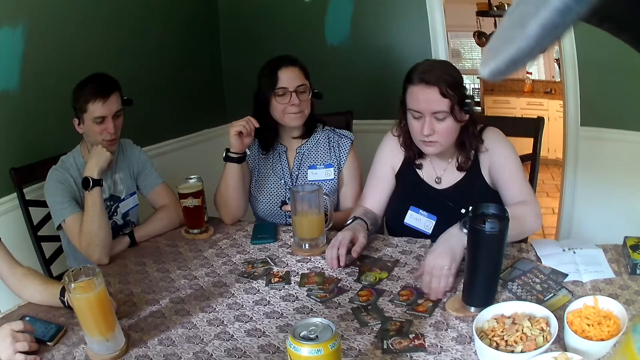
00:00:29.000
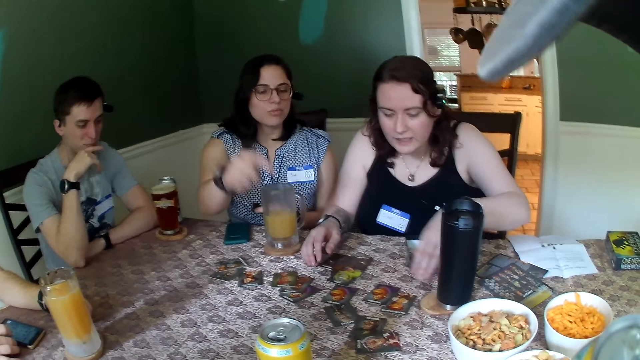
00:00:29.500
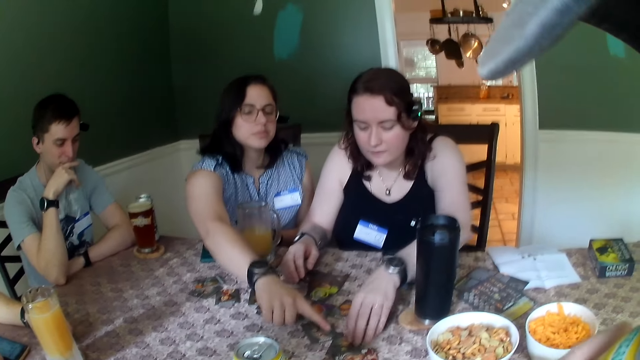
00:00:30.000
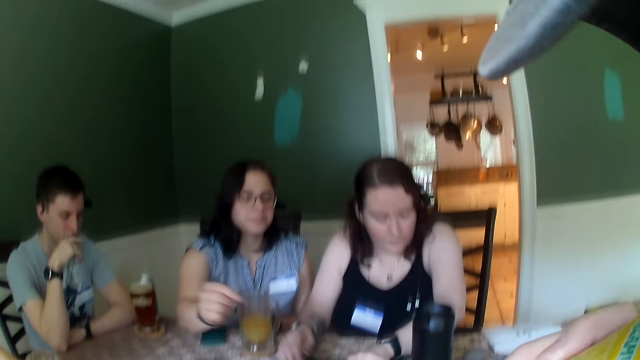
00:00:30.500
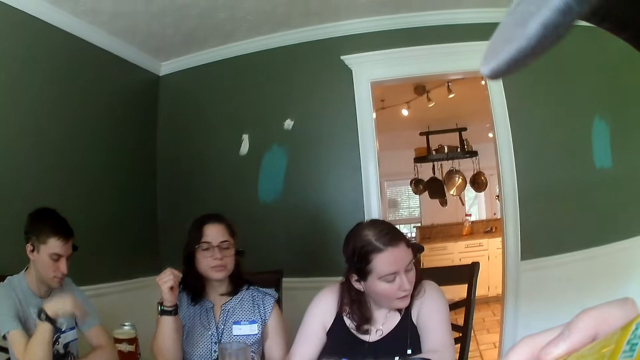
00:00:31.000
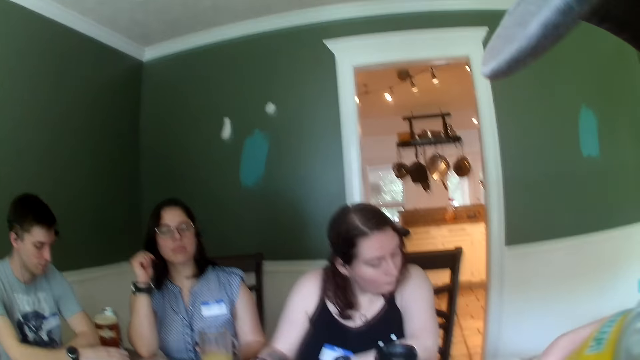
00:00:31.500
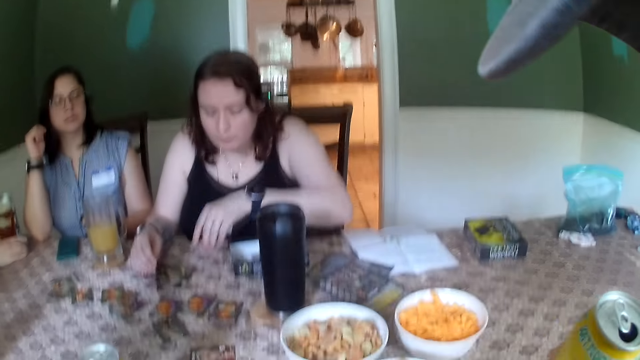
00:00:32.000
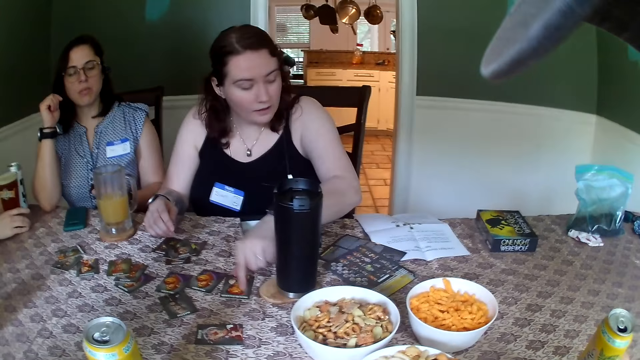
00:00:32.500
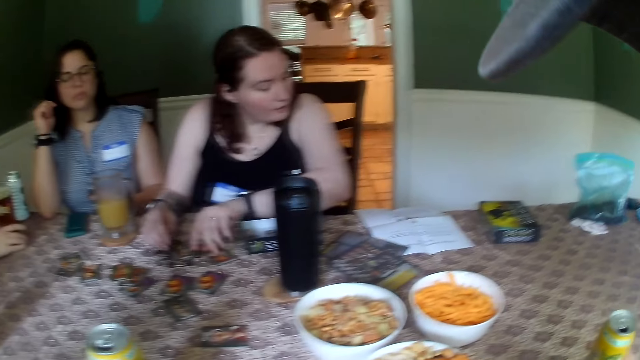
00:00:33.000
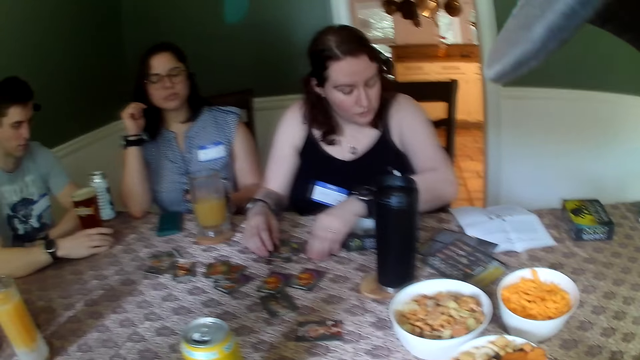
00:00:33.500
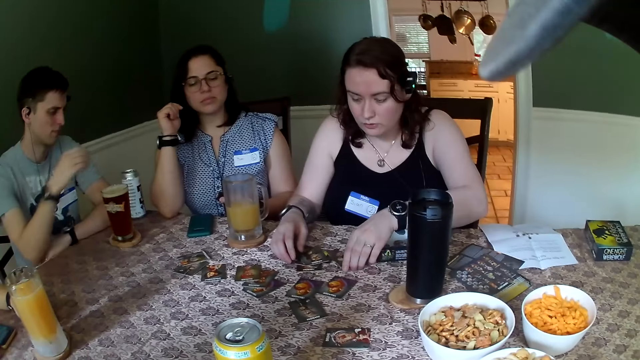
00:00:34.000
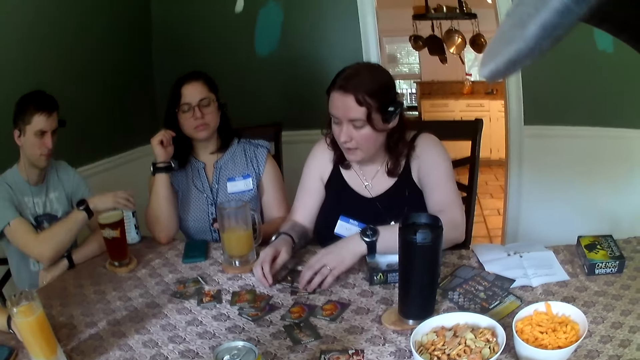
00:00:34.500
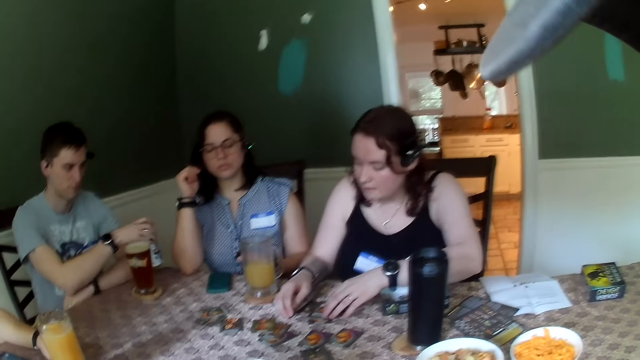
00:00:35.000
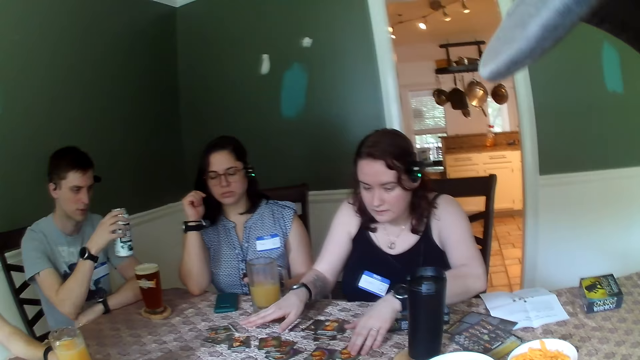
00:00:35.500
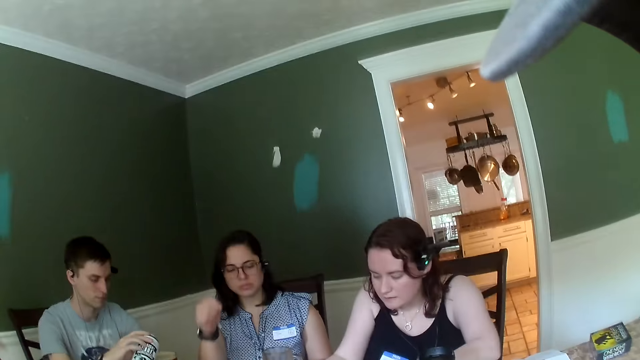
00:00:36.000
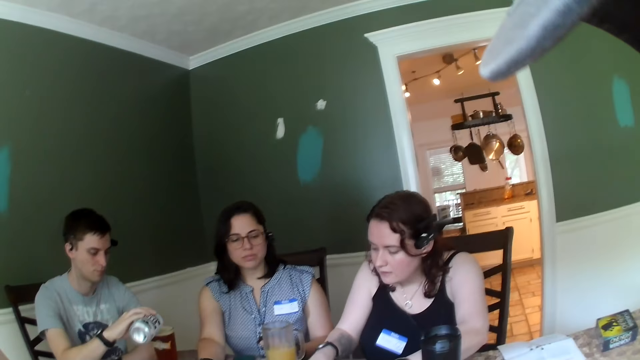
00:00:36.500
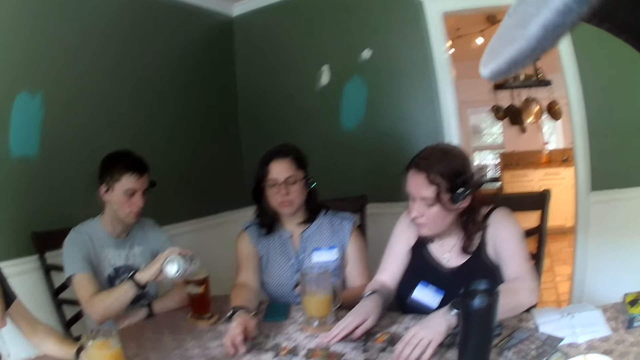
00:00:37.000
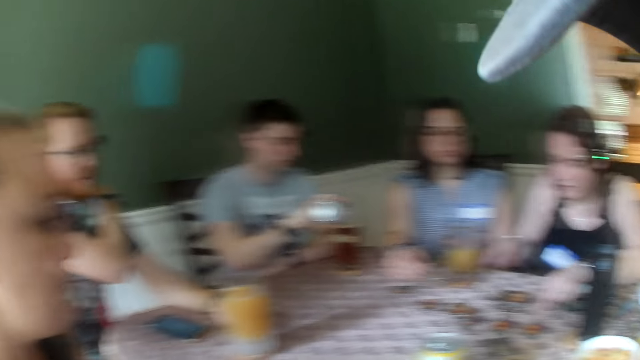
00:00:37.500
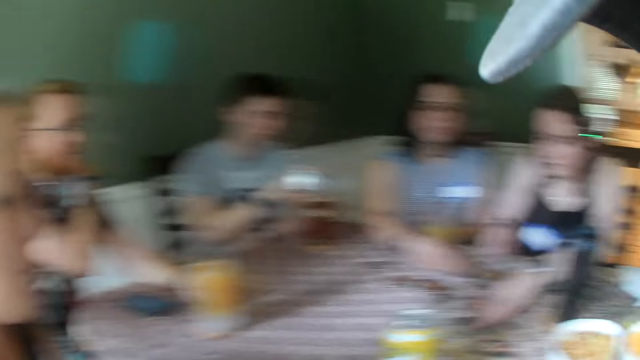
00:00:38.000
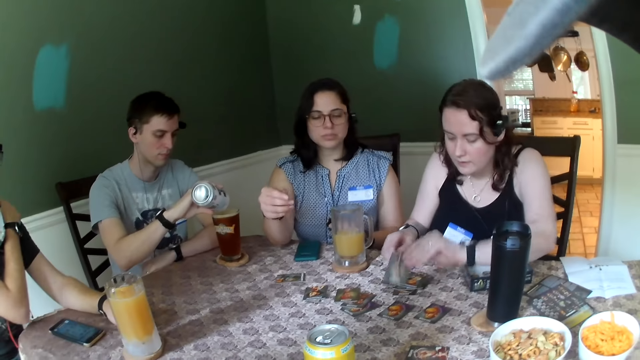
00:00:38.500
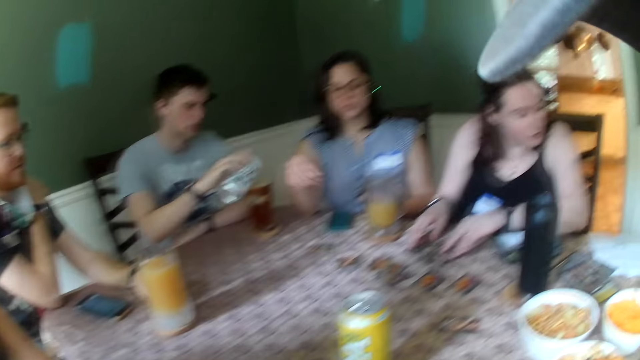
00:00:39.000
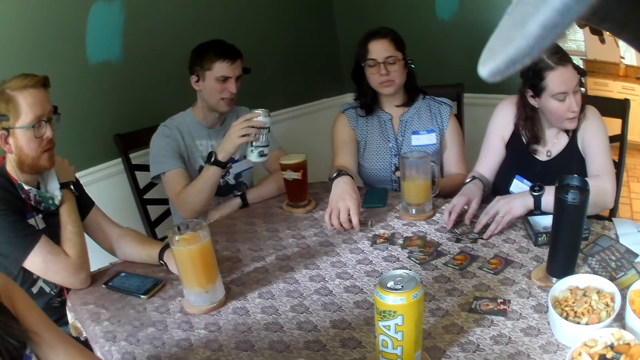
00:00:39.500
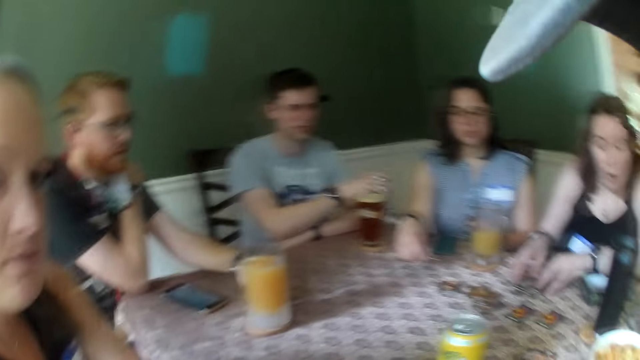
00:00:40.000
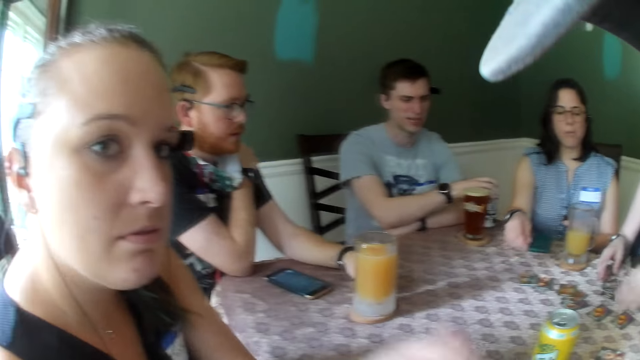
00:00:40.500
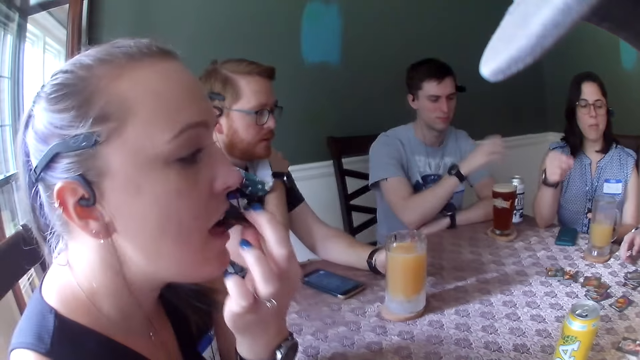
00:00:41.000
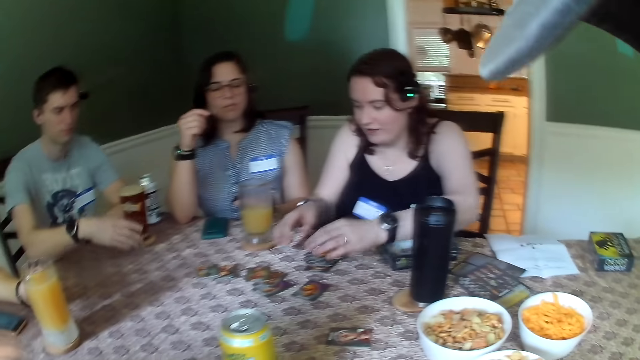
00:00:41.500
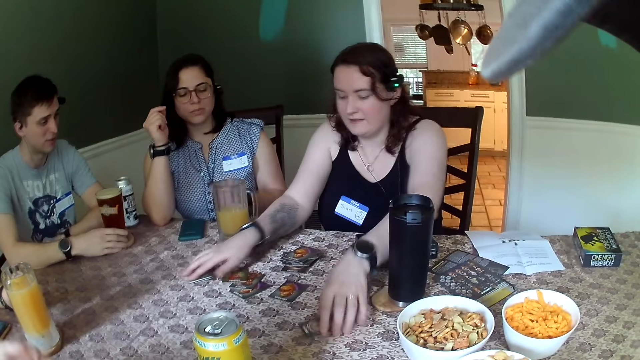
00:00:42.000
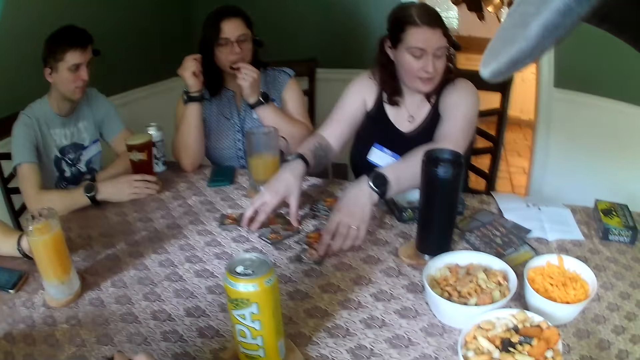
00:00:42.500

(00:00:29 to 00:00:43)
A woman points at a card on the table with her right hand. Another woman picks up the card from the table with her left hand and drops the card on the table with her left hand. A person moves the card. The second woman picks up the card from the table with her left hand. A man takes a can drink from the table with his left hand. The person talks. The man pours some drink from the can into a glass cup on the table. The first woman takes a card from the table with her right hand and drops the card on the table with her right hand. The second woman takes a card from the table with her left hand and drops the card on the table with her left hand. The first woman picks up a card from the table with her right hand and drops the card on the table with her right hand. A third woman puts a chip in her mouth with her left hand. The second woman converses with another man and packs the cards on the table with both hands.

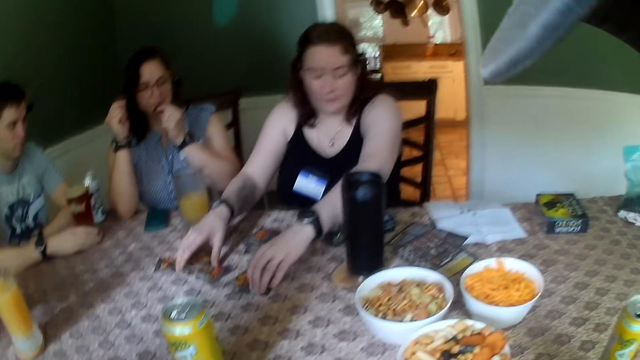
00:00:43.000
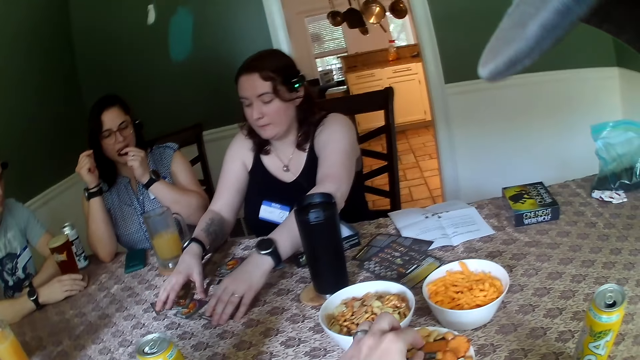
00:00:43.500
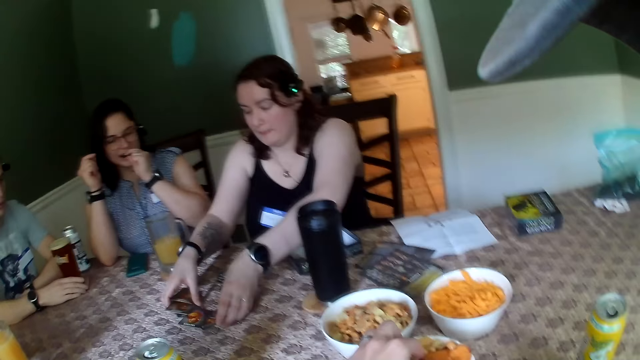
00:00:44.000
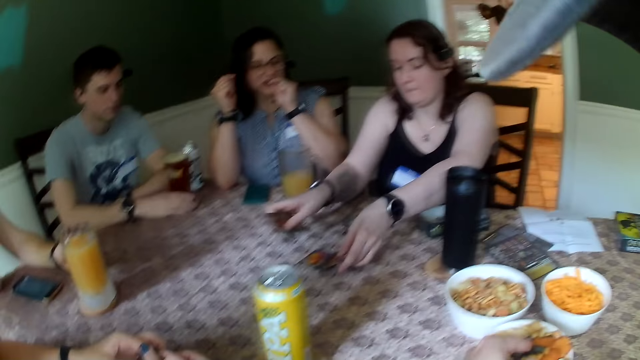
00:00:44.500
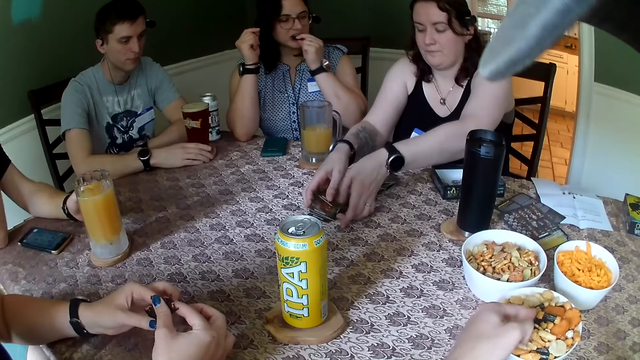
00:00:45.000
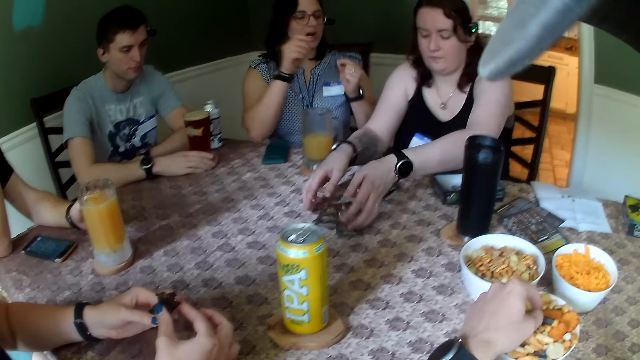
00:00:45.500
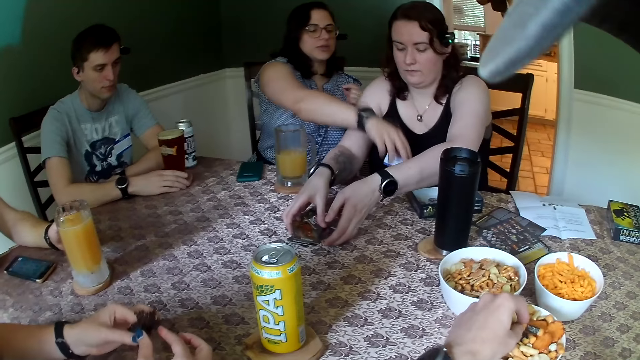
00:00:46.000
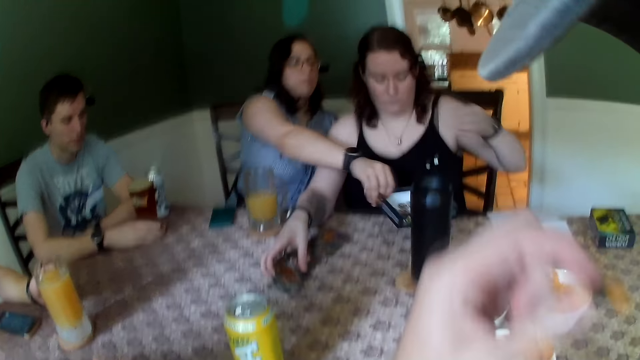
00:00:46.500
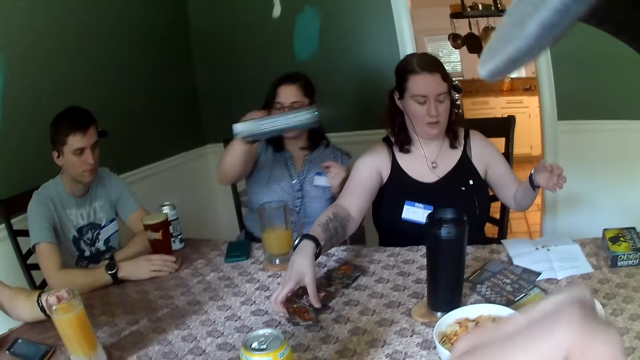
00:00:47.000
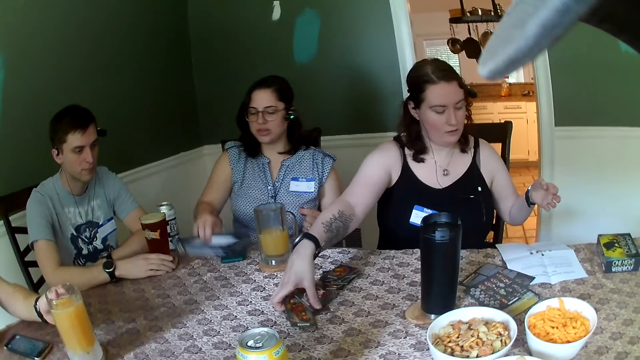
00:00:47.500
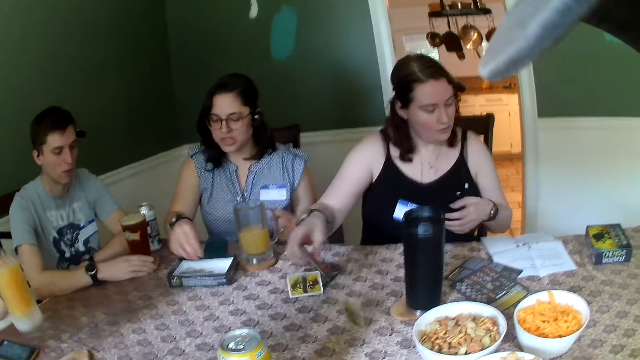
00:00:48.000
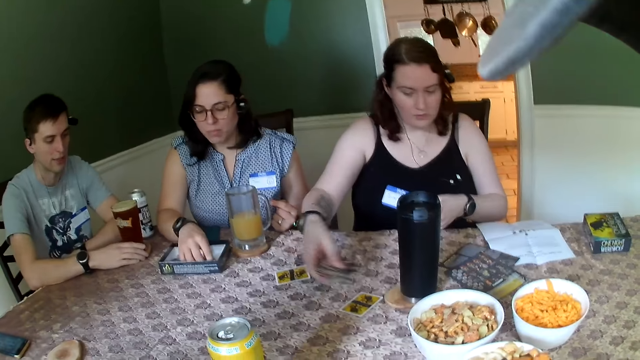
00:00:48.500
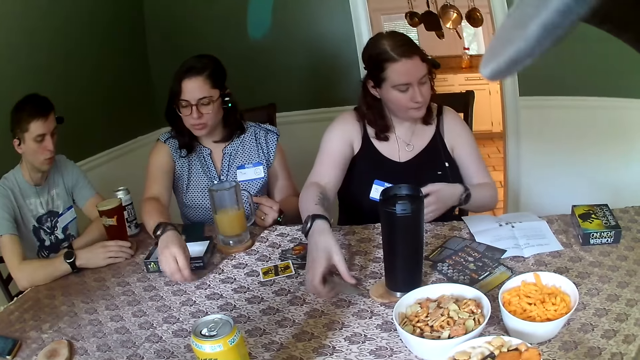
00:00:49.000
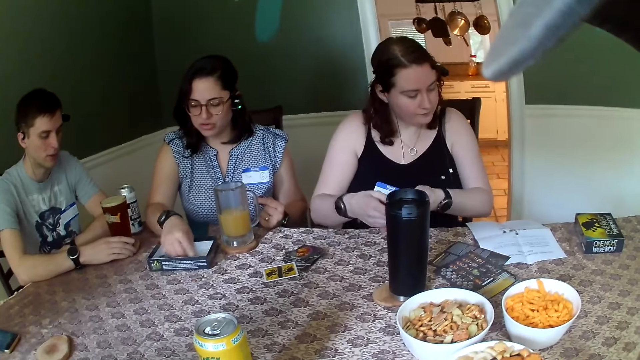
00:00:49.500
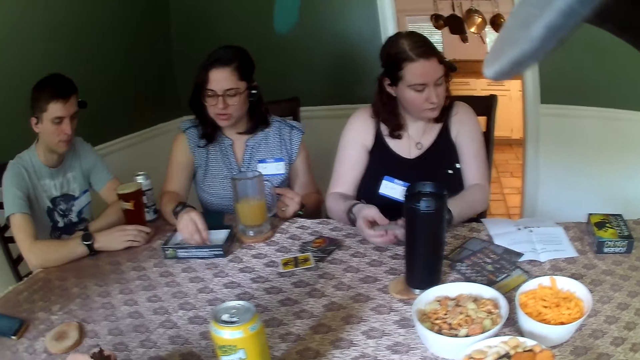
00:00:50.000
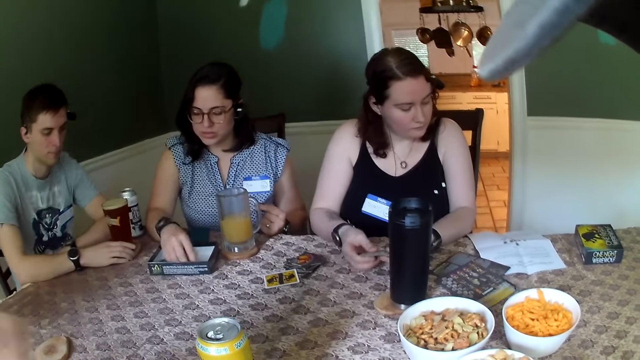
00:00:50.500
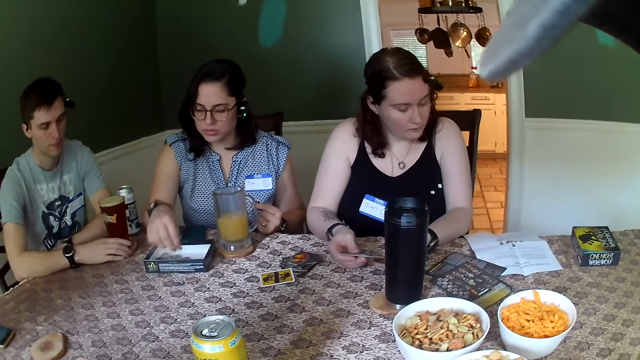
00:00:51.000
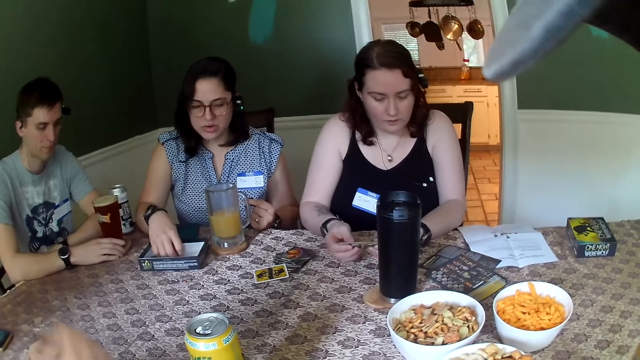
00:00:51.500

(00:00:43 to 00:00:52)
A person picks up the cards. A woman carries a carton box from the table. The camera wearer takes a chip from a bowl on the table with his right hand. He puts the chip in his mouth with his right hand. The woman drops the carton box in her right hand on the table. Another woman takes some cards from the table with her right hand. A man converses with the first woman. The man takes a glass cup of juice from the table with his left hand. The first woman takes a coin from the carton box with her right hand. The second woman takes a card from the table with her right hand. The first woman converses with the second woman and drops the coin on the table with her right hand. The first woman takes a coin from the carton box with her right hand. The second woman shuffles the card in her hands with both hands. The first woman drops the coin on the table with her right hand.
